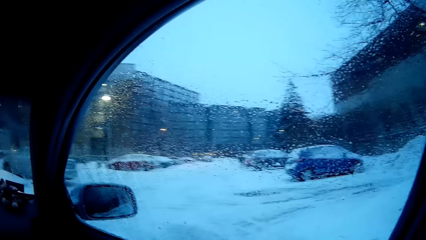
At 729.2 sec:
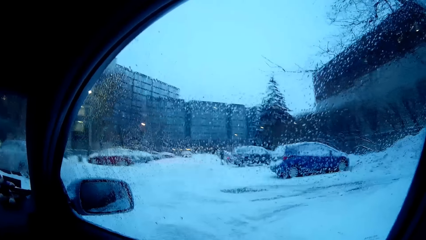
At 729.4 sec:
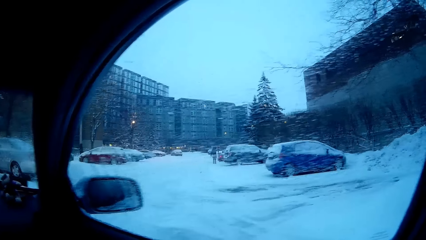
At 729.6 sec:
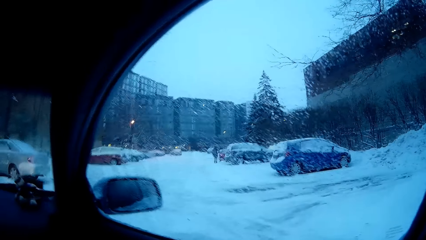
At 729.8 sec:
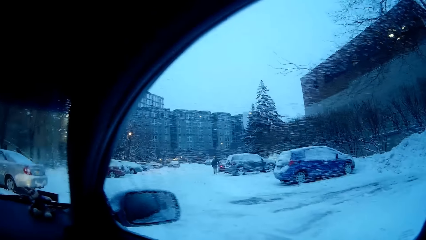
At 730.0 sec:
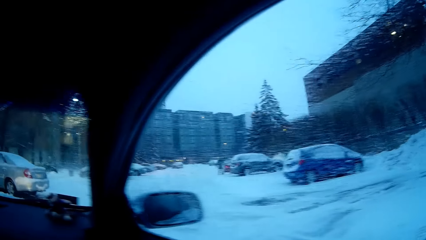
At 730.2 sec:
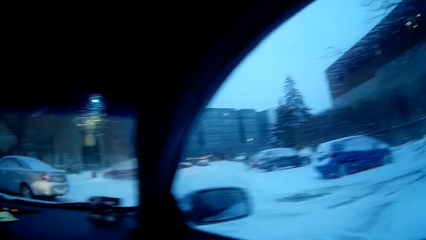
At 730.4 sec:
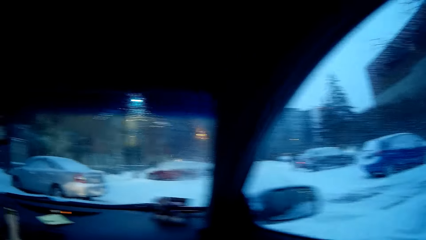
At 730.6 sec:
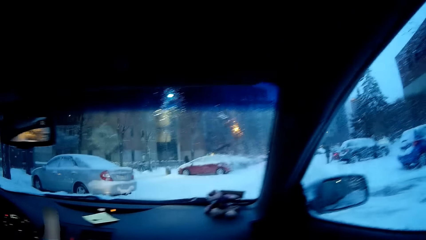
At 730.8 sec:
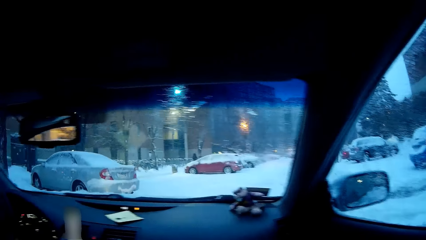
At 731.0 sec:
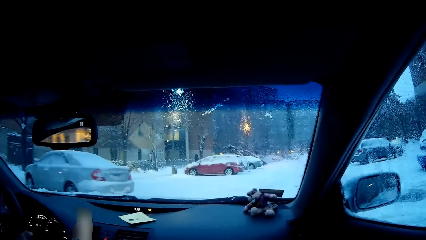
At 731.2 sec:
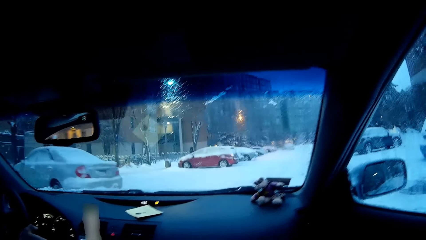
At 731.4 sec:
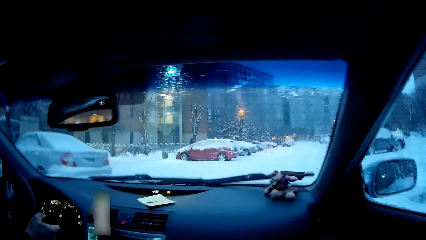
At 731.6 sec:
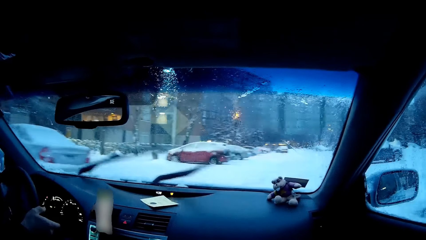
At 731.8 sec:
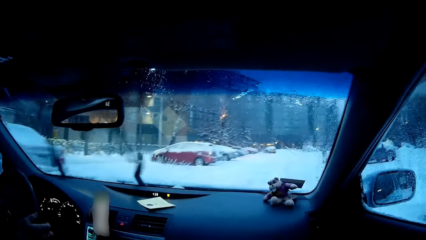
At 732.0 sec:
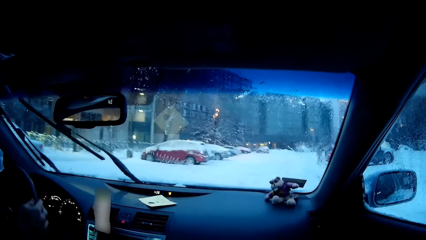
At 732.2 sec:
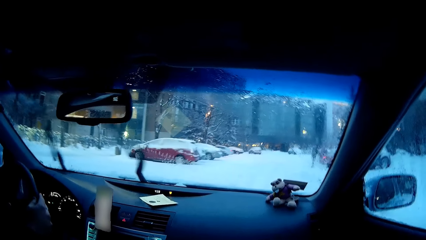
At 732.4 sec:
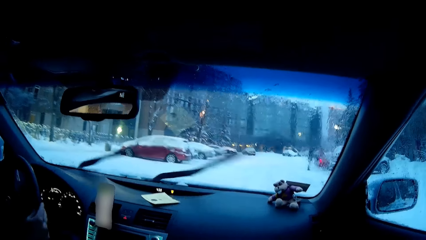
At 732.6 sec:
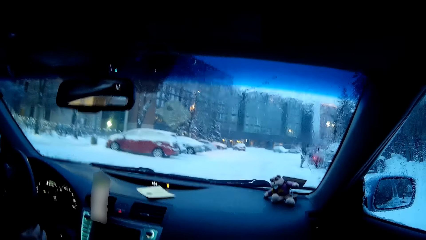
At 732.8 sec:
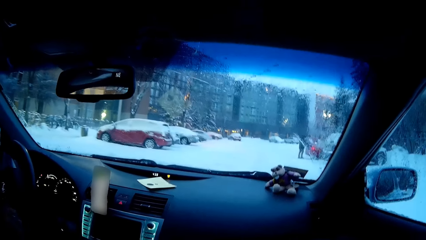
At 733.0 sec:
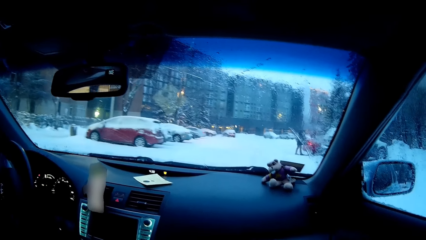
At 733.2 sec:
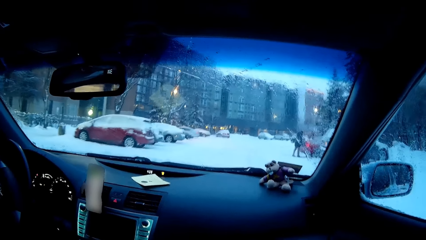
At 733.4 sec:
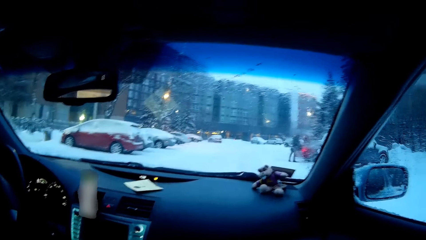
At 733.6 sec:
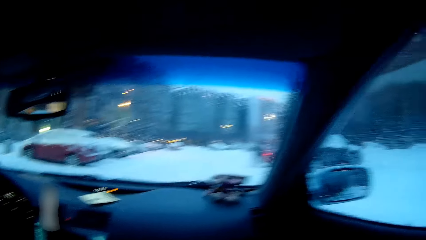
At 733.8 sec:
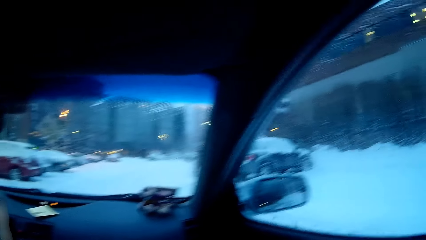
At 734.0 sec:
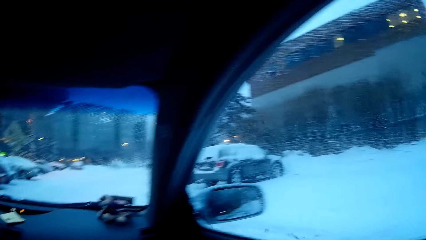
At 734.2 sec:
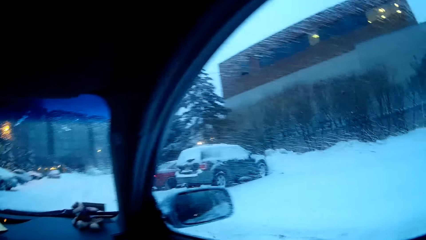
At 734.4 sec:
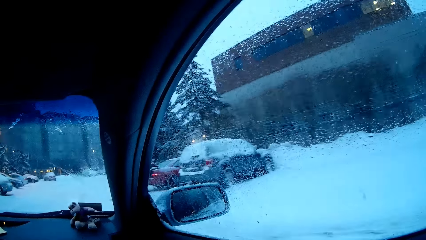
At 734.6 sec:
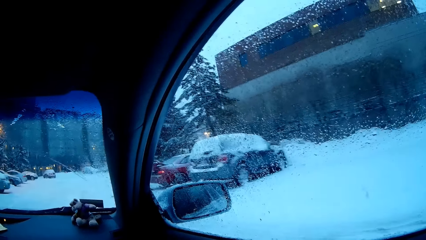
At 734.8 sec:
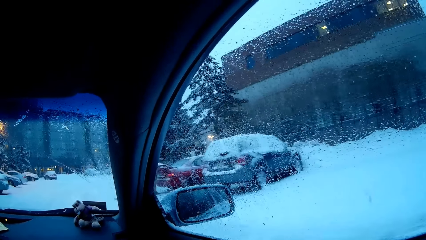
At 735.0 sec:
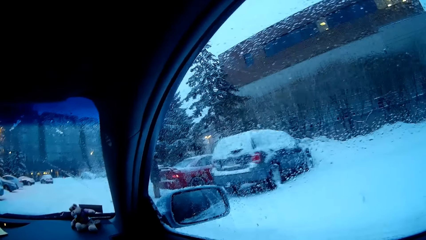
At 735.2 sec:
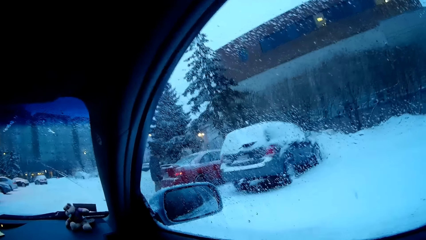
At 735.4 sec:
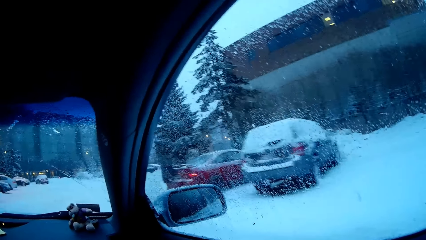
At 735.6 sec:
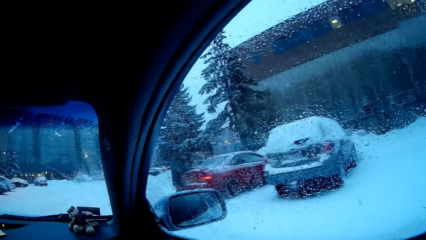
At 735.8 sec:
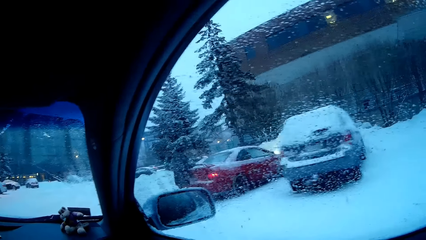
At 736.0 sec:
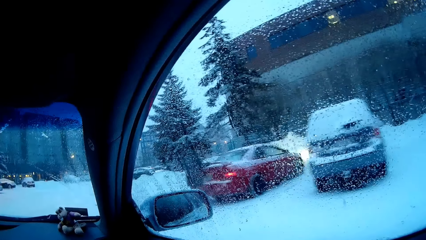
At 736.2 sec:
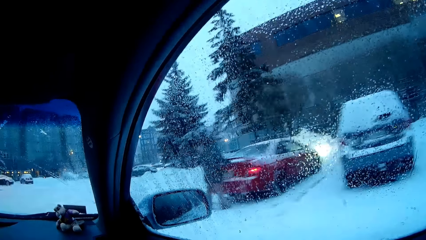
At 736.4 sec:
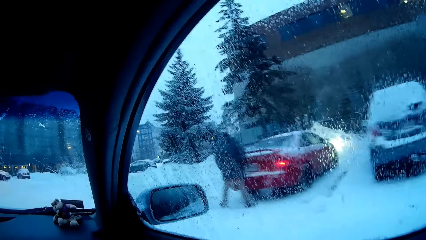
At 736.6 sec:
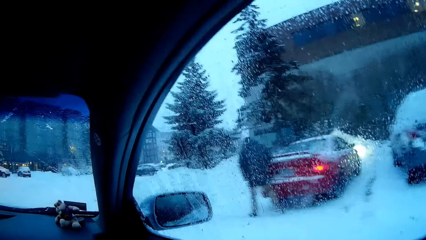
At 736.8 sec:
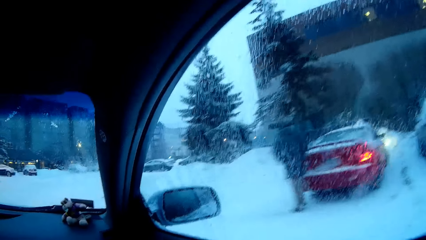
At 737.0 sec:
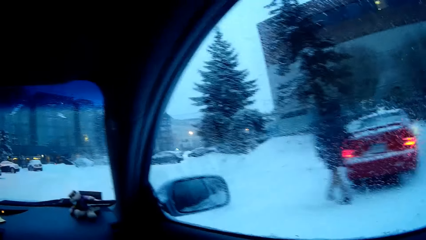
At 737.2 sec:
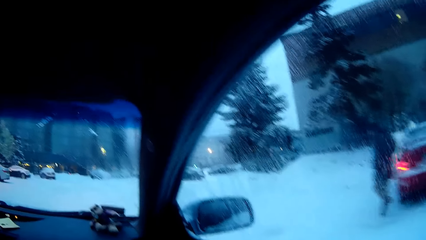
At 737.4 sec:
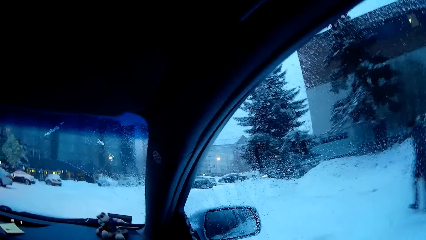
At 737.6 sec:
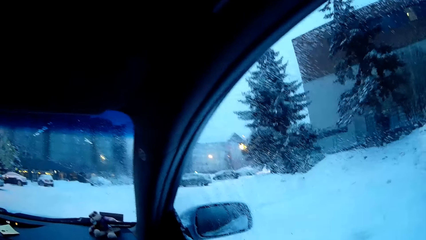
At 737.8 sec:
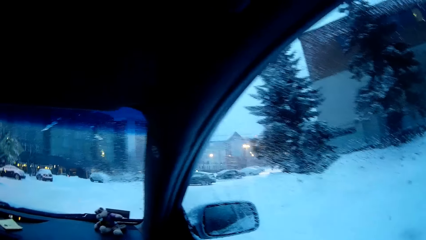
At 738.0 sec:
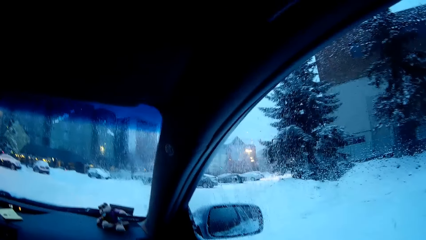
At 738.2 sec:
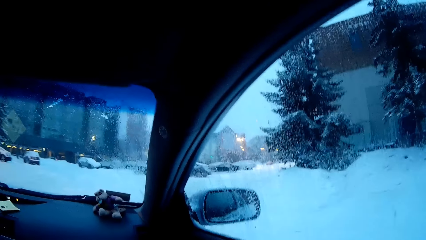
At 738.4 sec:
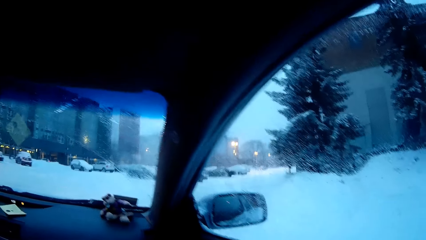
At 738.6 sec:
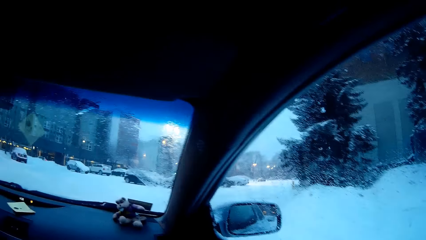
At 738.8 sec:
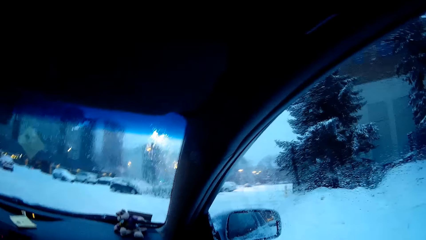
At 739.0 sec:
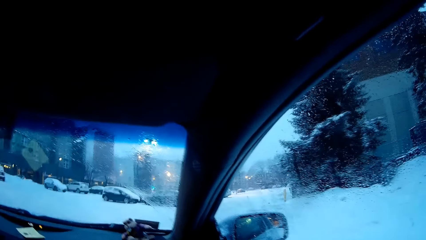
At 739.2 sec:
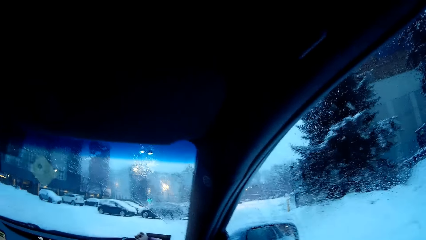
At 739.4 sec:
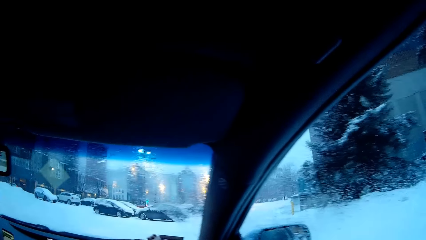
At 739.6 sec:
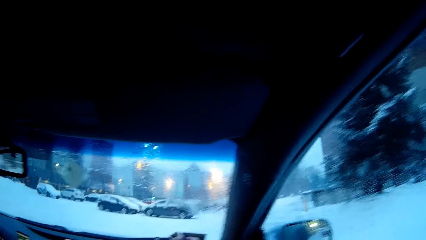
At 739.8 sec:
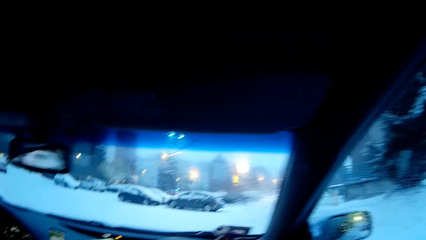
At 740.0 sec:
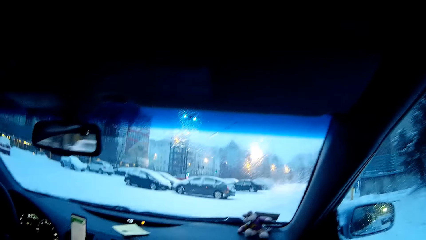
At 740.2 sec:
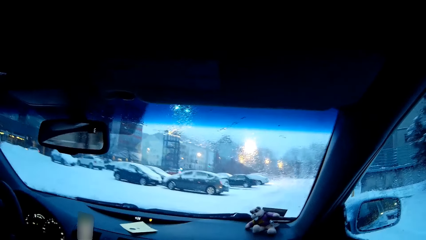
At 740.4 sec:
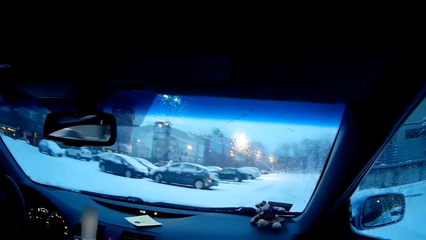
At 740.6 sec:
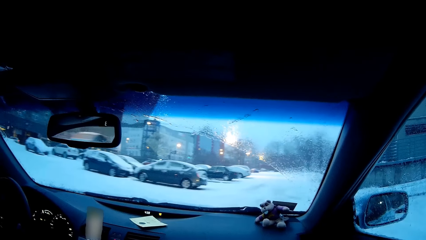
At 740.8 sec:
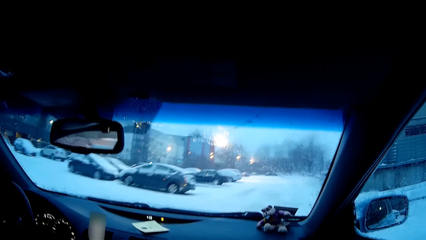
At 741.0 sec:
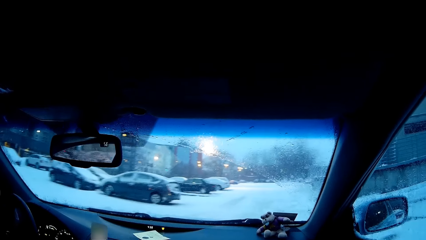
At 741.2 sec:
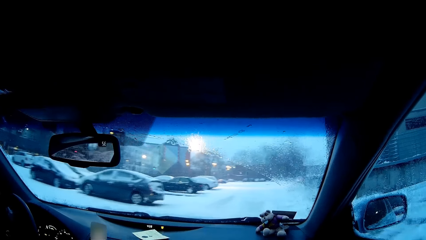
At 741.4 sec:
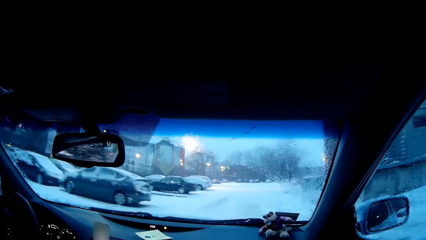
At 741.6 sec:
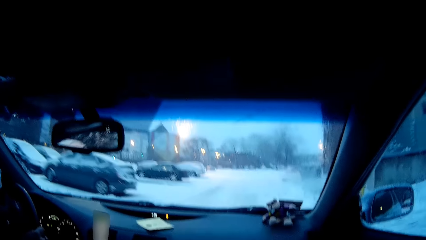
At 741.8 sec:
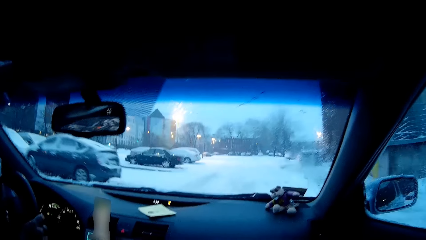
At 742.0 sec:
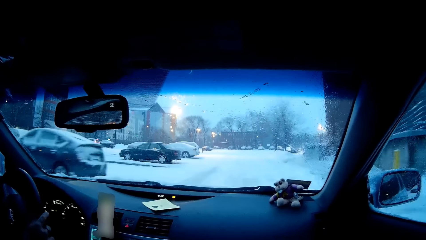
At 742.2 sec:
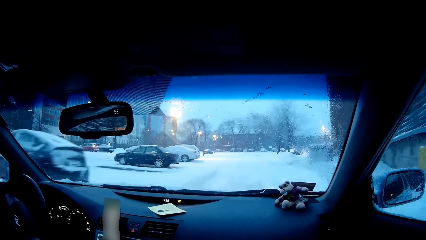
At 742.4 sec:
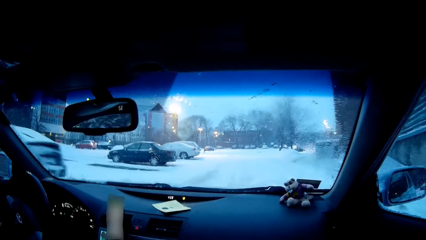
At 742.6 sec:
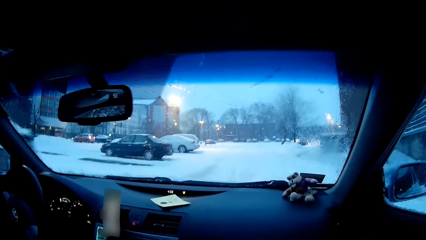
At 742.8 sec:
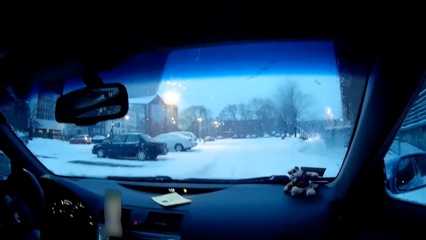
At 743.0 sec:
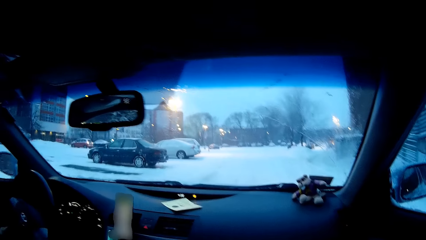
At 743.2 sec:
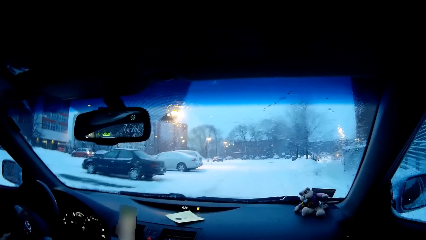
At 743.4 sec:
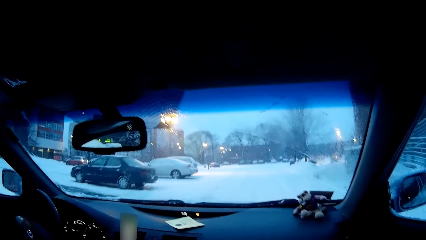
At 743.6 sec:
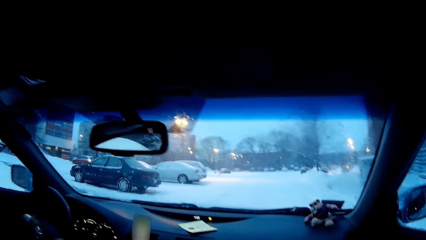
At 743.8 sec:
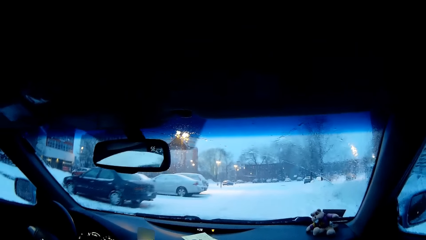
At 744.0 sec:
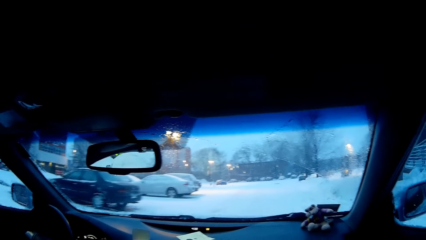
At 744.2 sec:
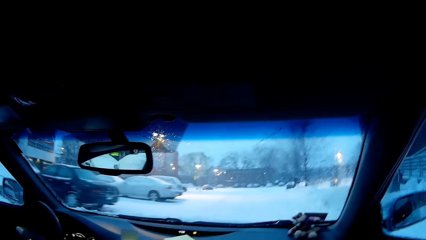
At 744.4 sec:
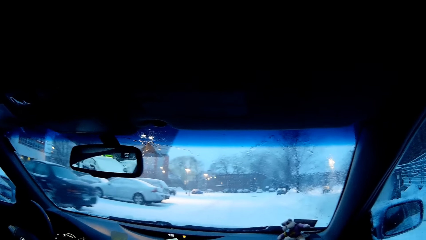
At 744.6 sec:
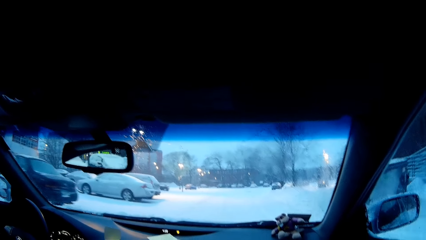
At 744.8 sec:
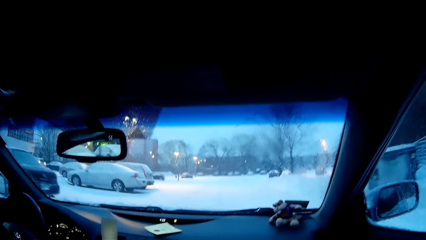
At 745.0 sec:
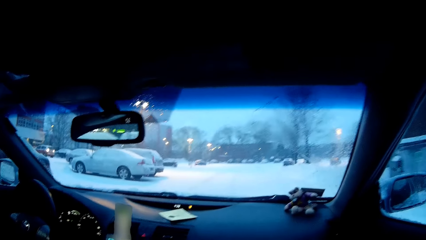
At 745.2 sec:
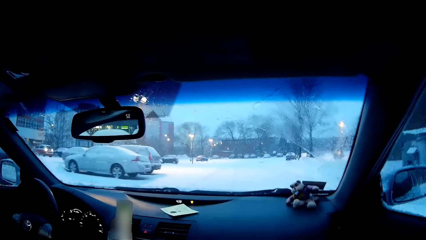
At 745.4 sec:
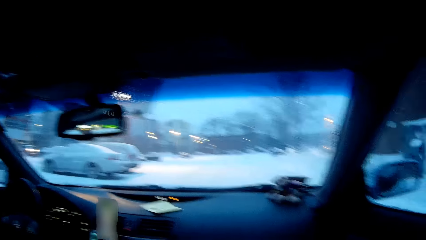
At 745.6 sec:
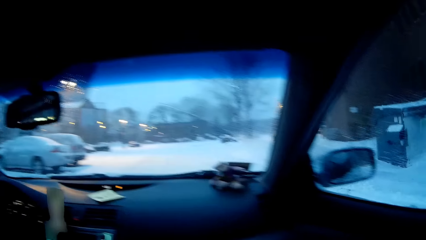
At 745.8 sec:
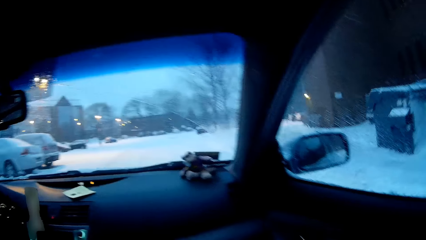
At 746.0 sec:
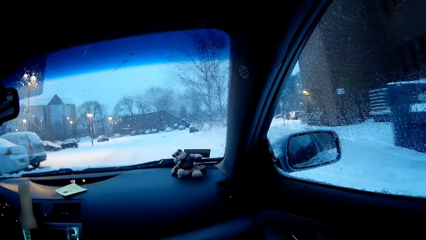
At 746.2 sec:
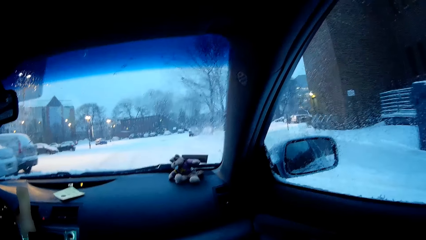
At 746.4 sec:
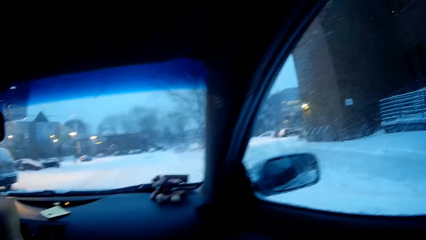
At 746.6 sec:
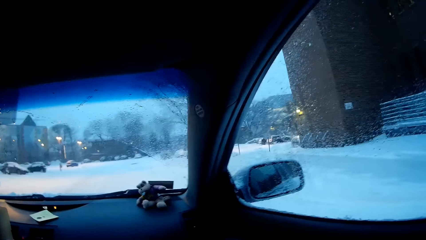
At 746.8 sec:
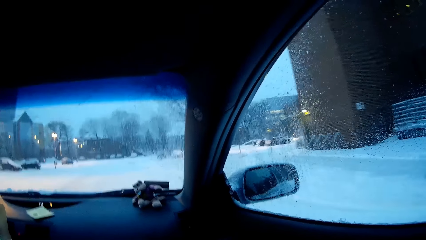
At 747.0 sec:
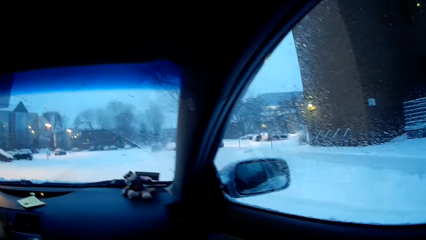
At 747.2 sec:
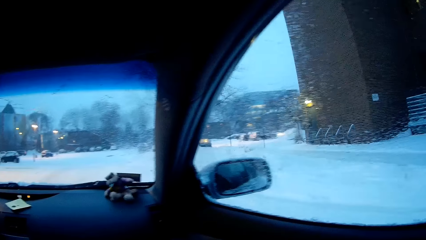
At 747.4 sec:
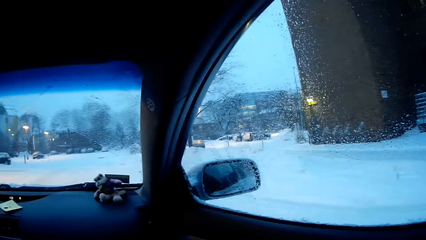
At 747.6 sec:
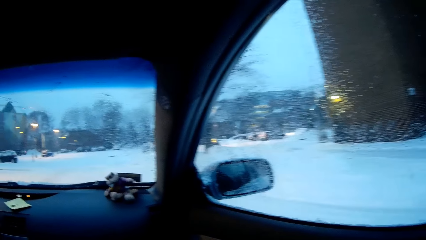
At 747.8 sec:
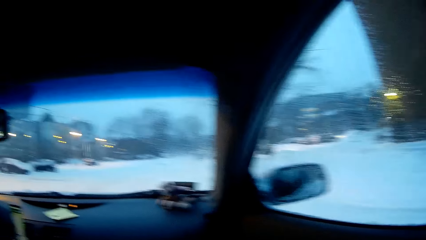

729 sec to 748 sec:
The camera wearer drives the car. A man turns on the wipers and drives the car on the road. The camera wearer looks around.
